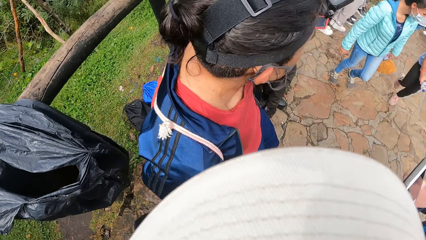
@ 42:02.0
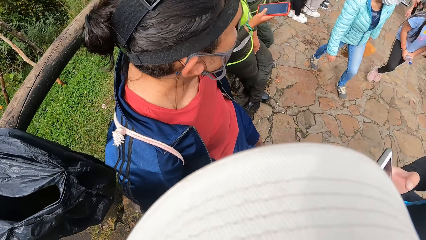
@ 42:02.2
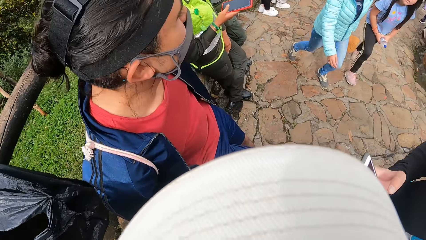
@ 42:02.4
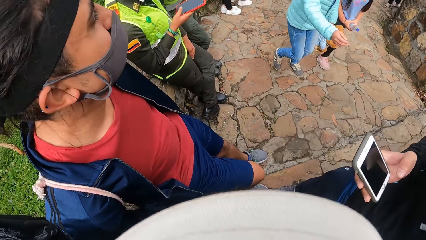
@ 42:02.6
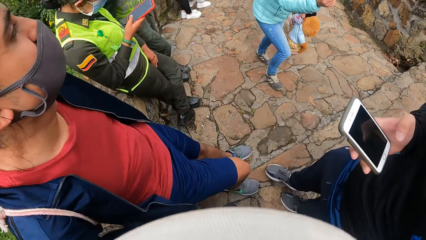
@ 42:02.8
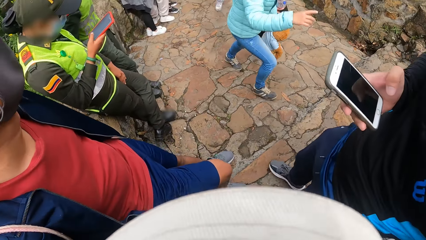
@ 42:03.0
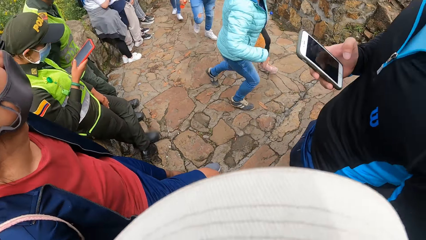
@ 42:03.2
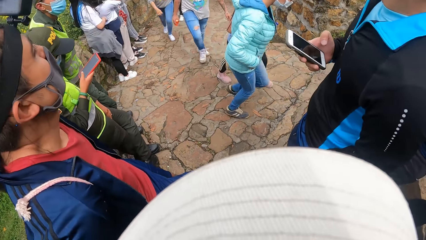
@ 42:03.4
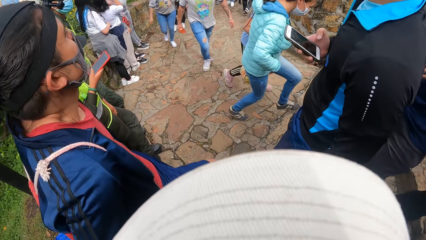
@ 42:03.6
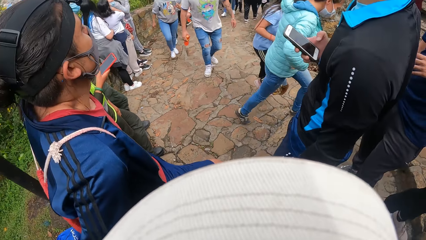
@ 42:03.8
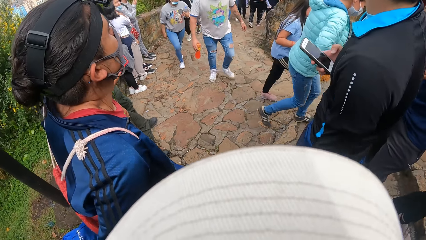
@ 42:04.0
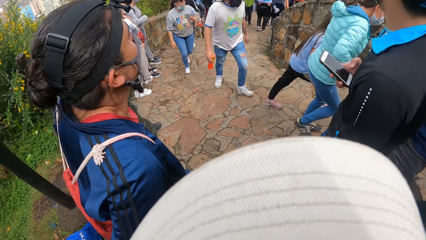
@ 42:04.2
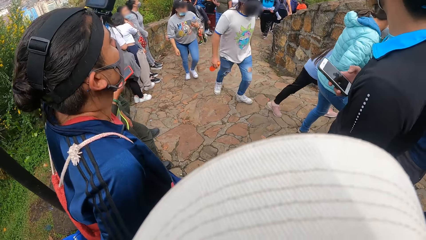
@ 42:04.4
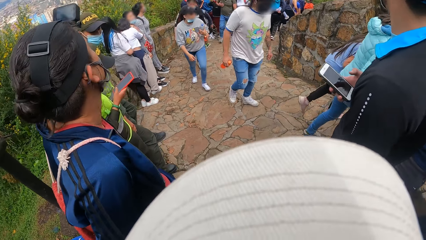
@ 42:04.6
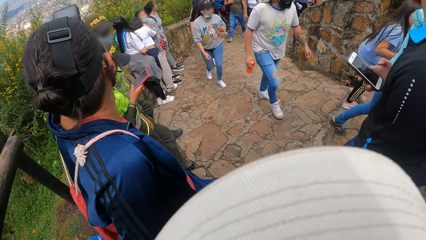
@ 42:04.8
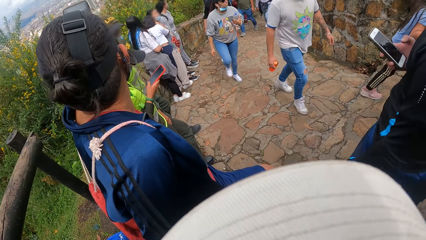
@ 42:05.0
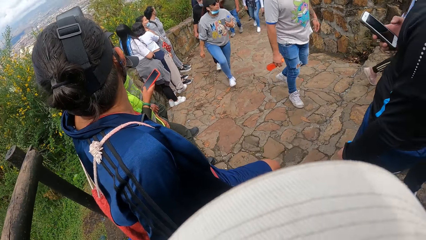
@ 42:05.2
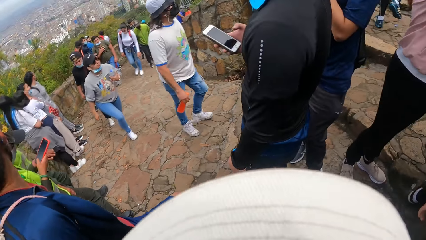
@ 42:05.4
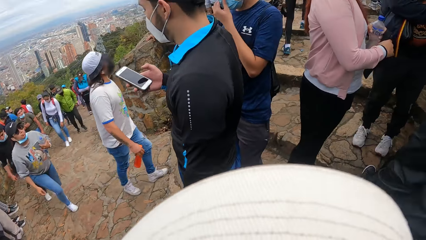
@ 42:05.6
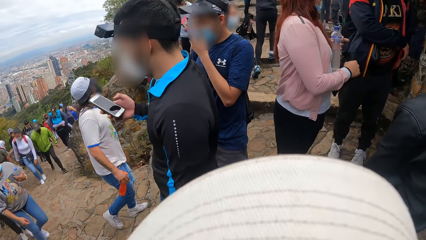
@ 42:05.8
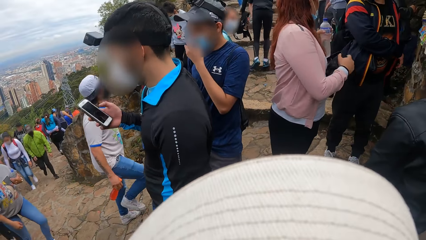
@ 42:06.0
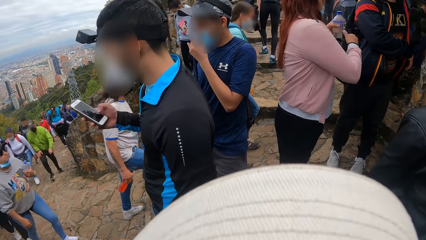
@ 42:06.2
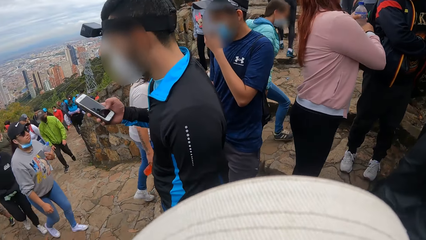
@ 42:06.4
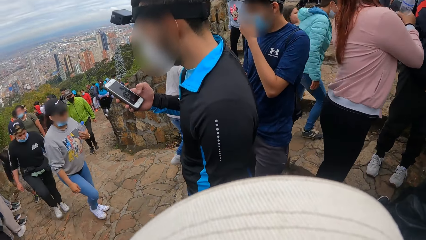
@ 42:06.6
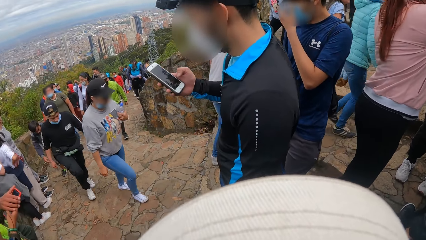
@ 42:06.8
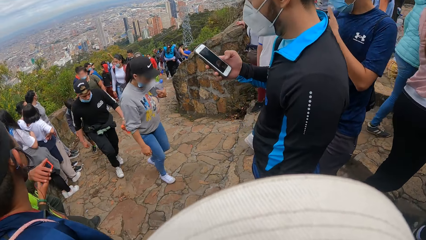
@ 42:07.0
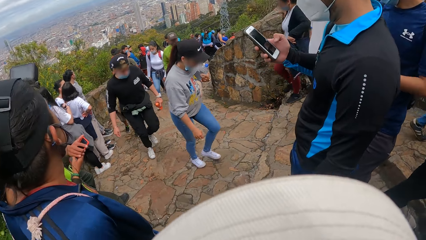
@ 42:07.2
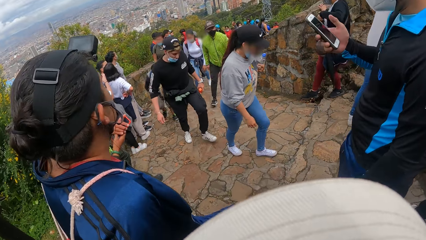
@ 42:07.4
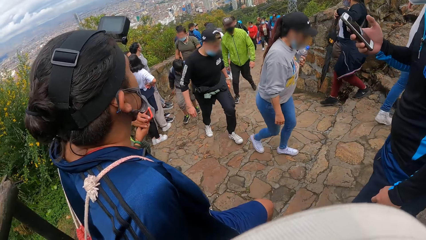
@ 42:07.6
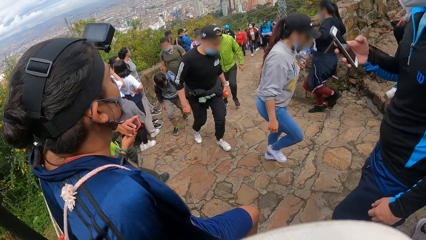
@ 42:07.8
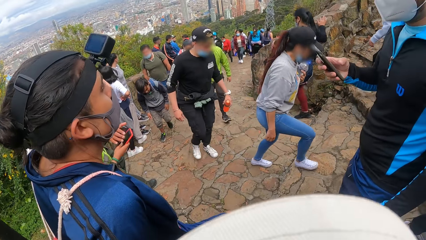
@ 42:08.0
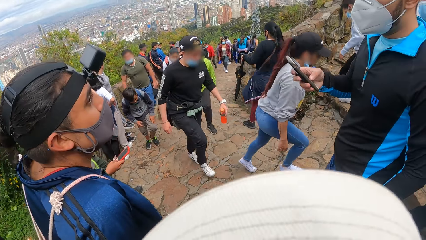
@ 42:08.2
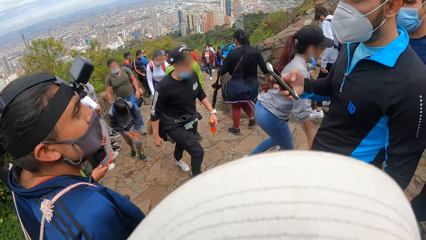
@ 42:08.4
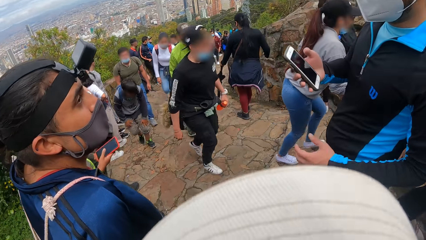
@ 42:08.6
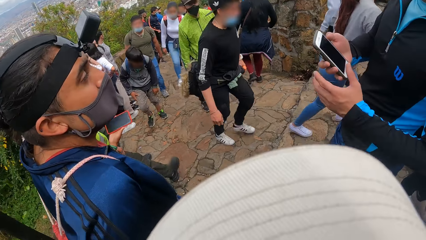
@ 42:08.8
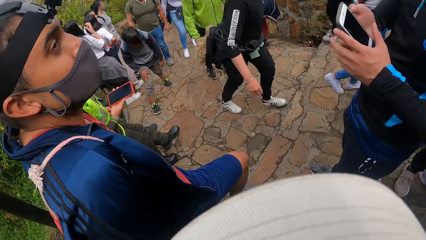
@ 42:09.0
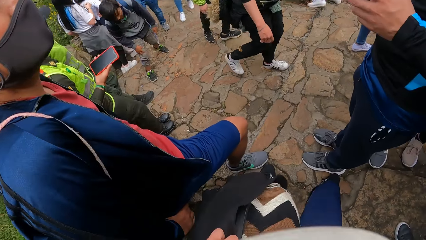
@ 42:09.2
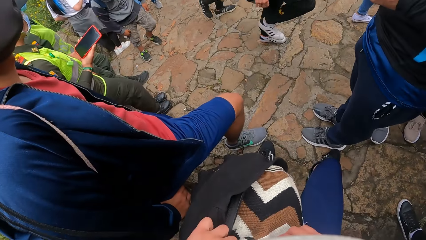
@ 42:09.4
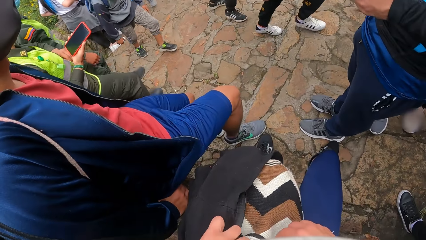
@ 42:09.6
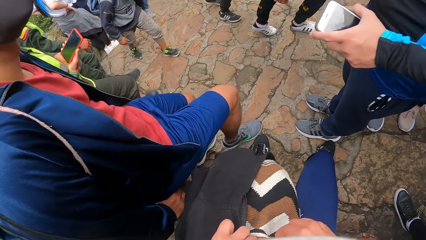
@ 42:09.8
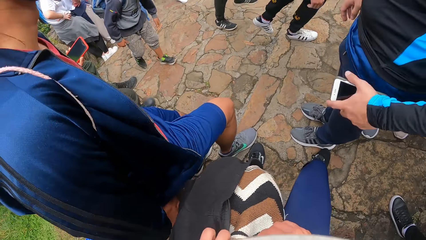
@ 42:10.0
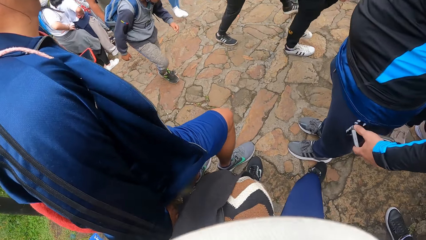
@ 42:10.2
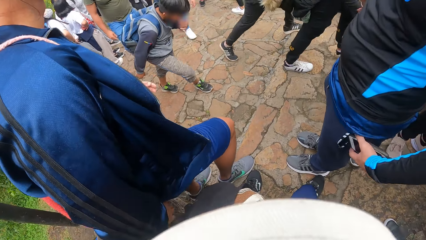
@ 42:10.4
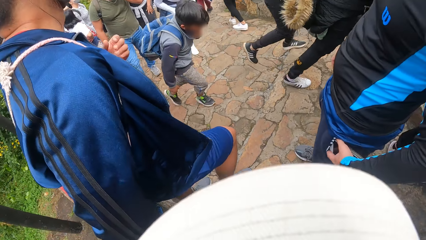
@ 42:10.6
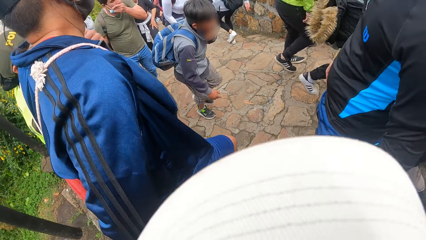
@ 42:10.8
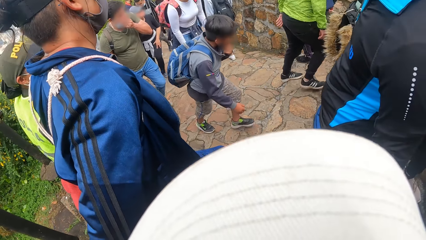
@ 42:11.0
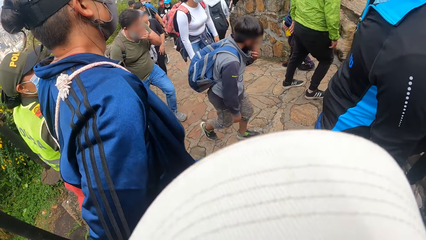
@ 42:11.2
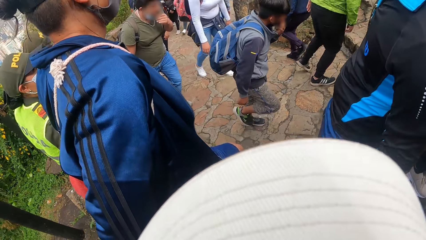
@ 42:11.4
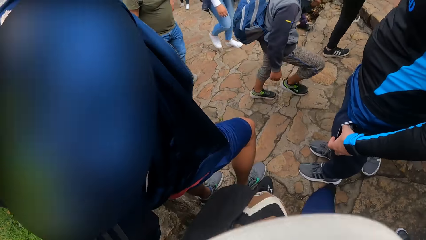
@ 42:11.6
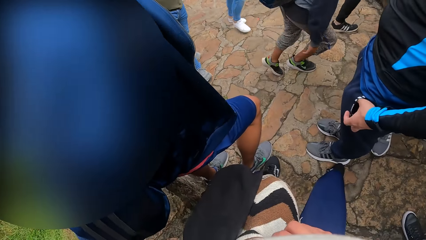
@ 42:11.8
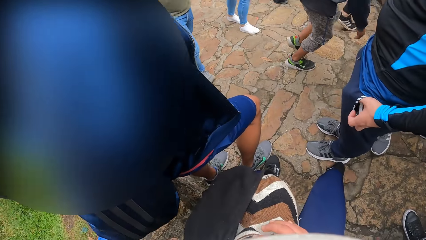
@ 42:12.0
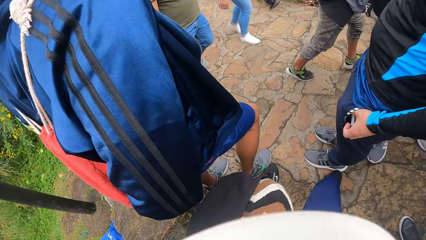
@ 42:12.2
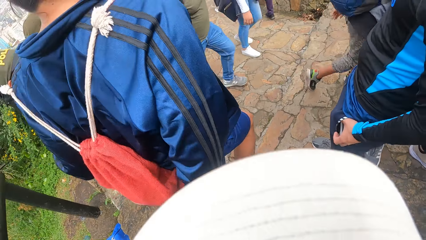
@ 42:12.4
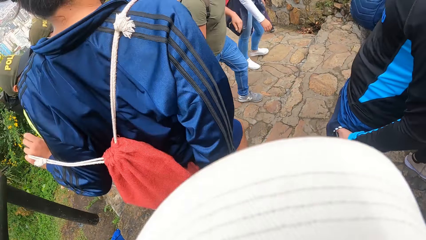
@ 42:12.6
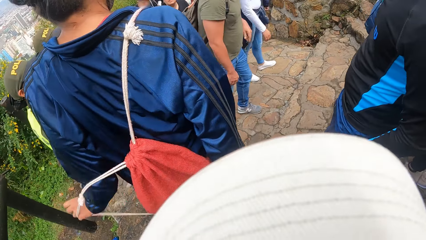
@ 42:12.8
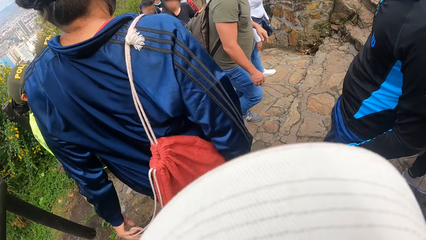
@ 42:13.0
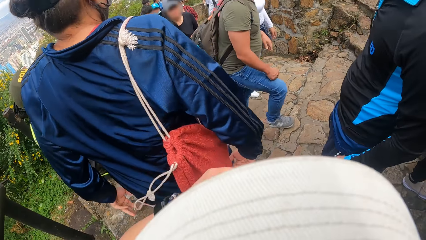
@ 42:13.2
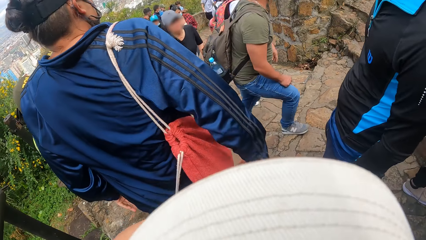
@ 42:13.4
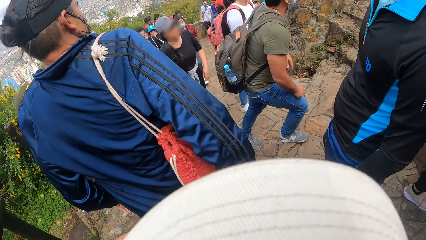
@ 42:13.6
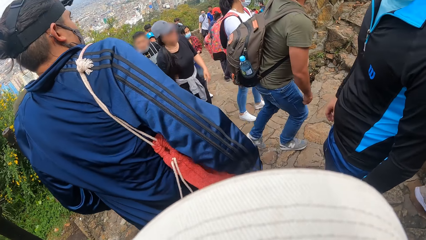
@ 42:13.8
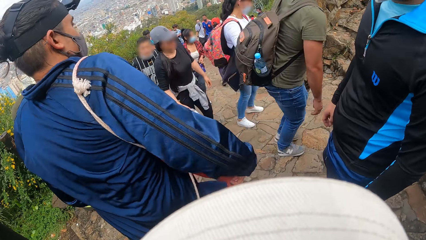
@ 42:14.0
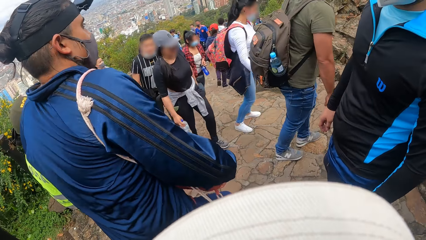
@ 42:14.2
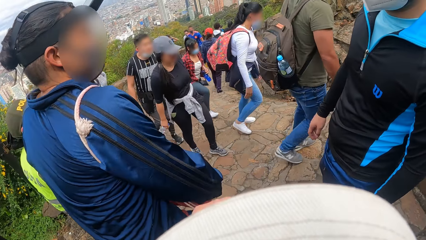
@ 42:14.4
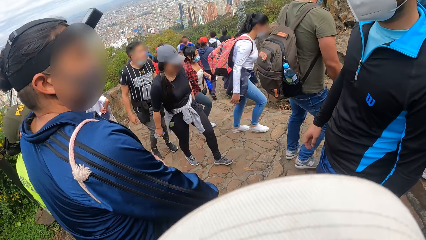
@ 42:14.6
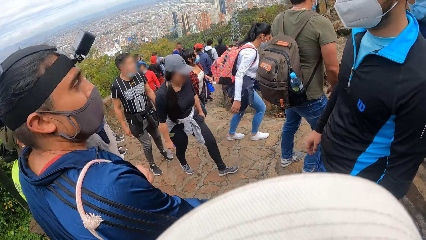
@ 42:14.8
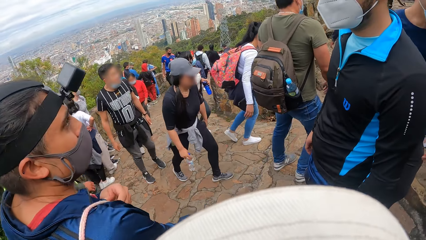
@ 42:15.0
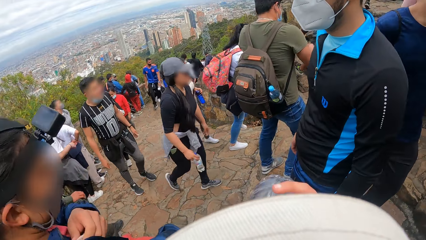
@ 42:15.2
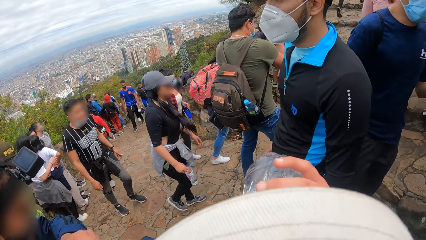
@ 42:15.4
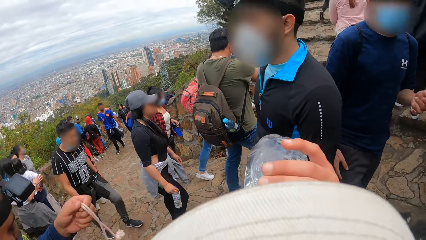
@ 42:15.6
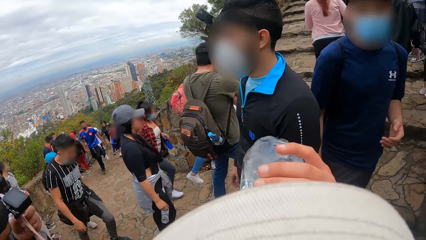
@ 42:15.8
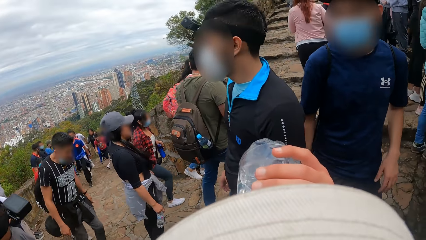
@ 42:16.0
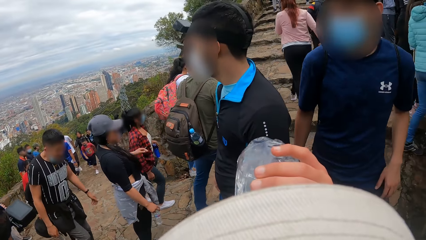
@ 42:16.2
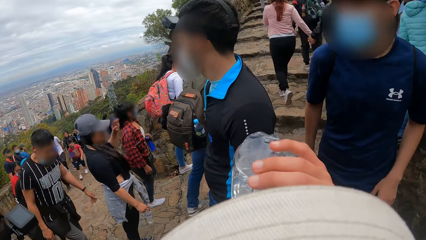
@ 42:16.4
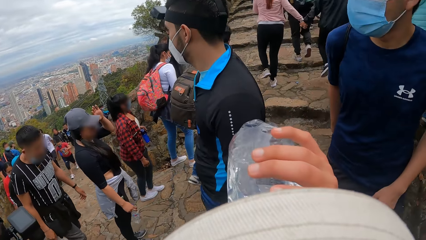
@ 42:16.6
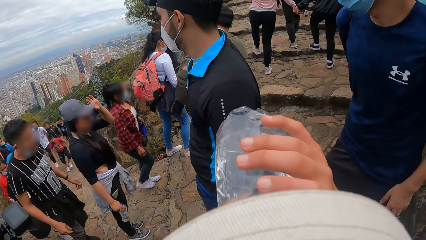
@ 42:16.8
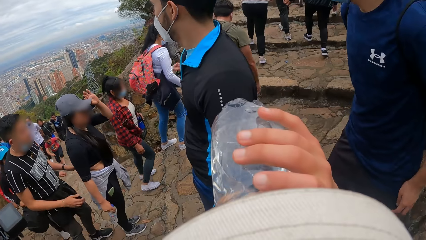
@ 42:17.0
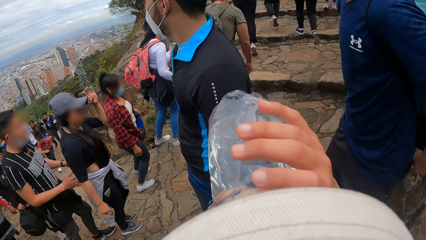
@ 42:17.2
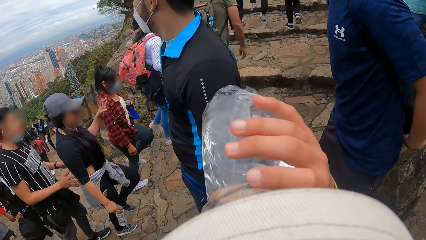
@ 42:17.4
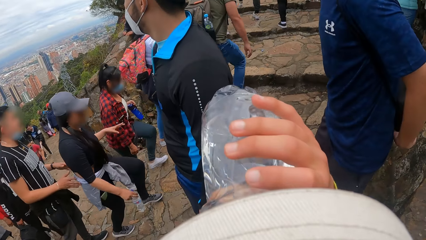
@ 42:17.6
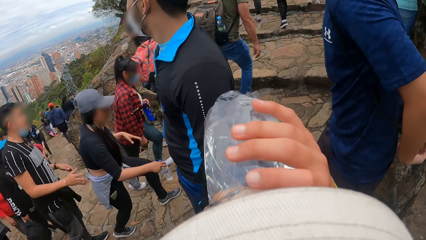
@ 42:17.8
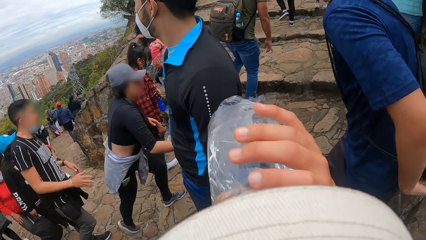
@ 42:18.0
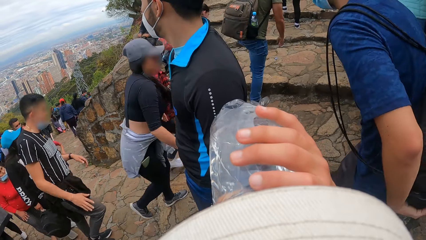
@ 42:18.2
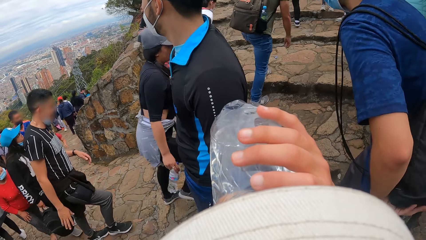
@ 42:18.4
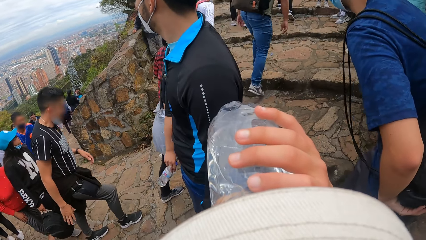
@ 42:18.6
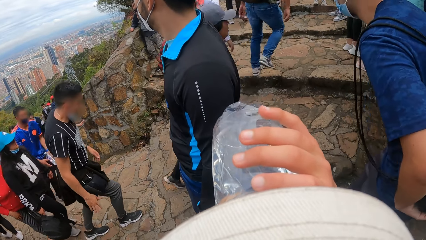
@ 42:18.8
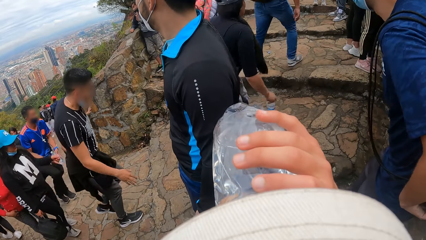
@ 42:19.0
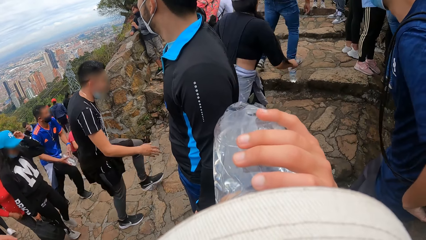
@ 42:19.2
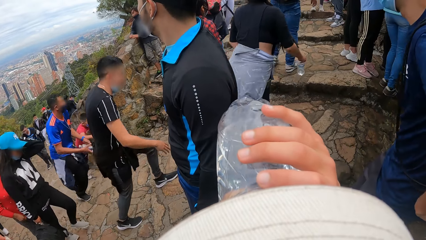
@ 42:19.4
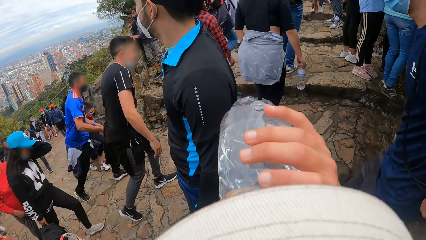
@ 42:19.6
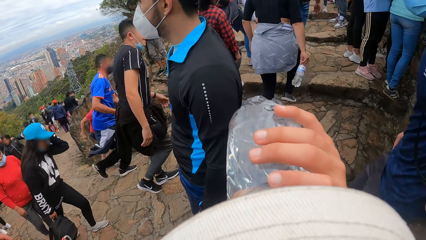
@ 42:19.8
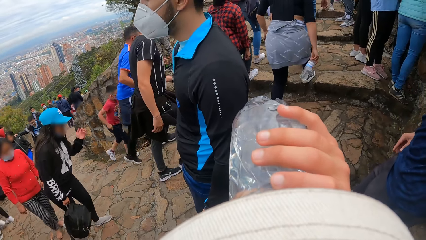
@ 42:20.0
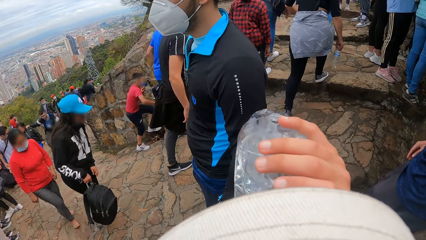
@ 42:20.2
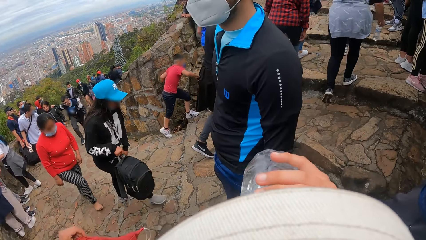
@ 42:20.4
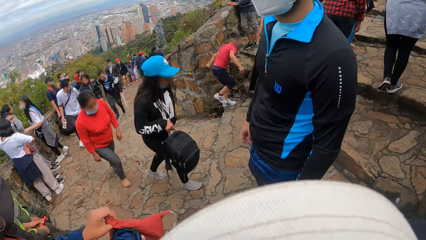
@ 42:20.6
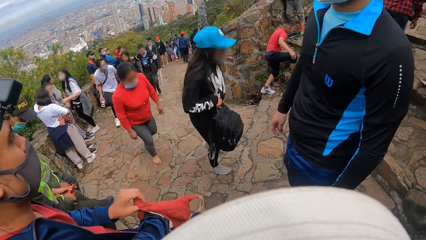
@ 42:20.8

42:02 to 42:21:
The camera wearer looks around. A man adjusts the facemask on his face with his left hand. The camera wearer looks around again. Another man operates the phone in his right hand with his right hand. The second man passes the phone from his right hand to his left hand. The camera wearer opens the bag on his thigh with both hands. The second man puts the phone in his right hand into the trouser pocket. A third man removes a knapsack from his back with both hands. The camera wearer drinks from a water bottle in his right hand. The first man places his left hand on a knapsack on his back. He sits on the stone fence.
